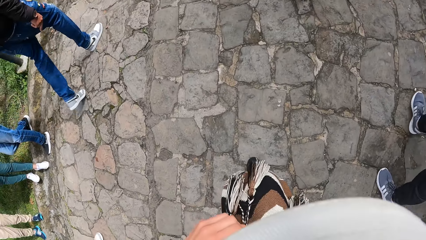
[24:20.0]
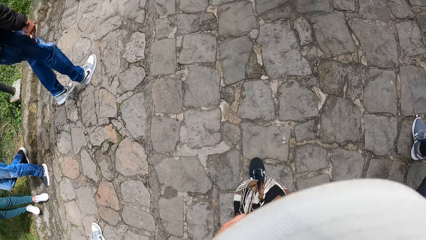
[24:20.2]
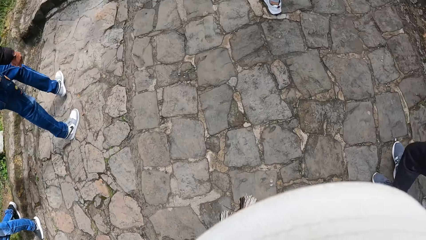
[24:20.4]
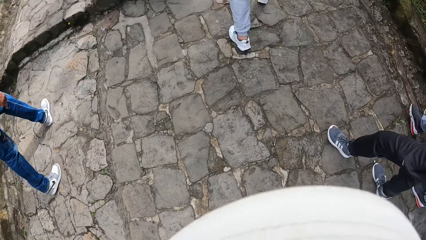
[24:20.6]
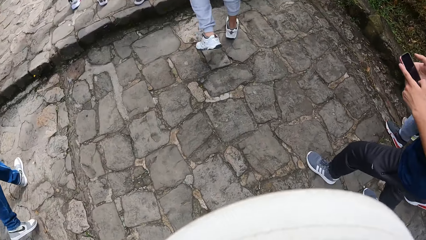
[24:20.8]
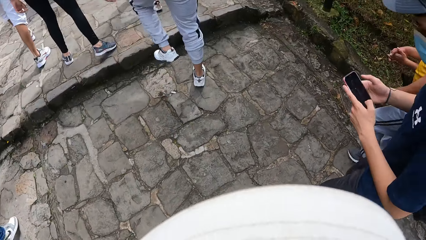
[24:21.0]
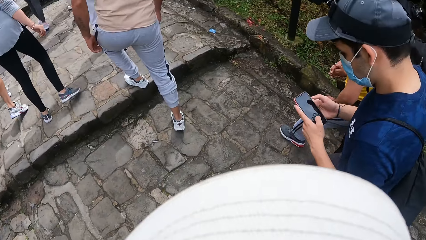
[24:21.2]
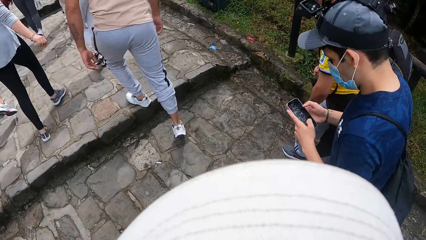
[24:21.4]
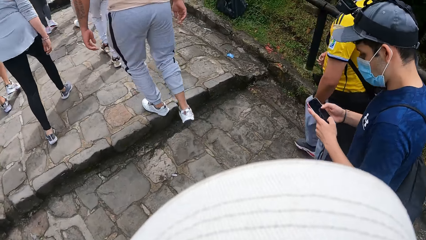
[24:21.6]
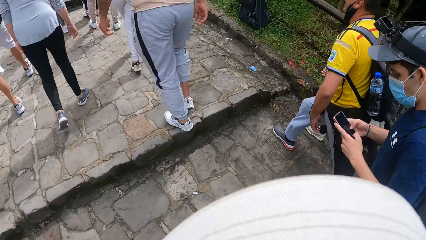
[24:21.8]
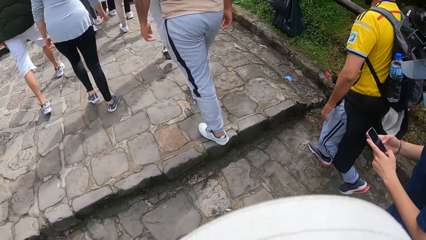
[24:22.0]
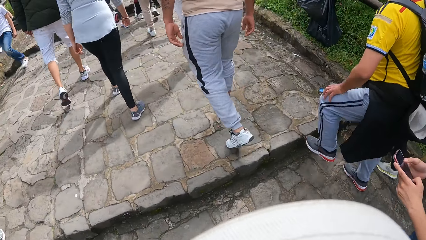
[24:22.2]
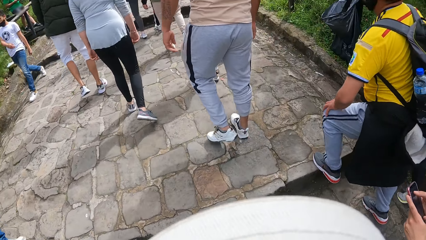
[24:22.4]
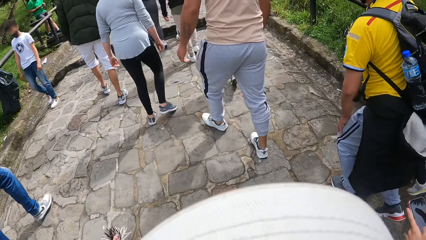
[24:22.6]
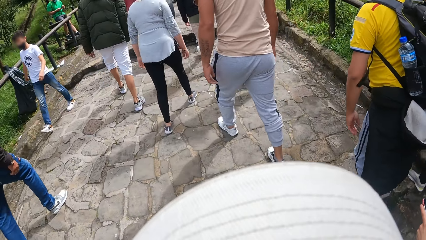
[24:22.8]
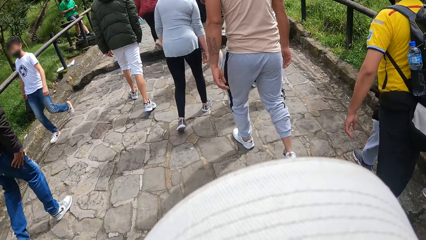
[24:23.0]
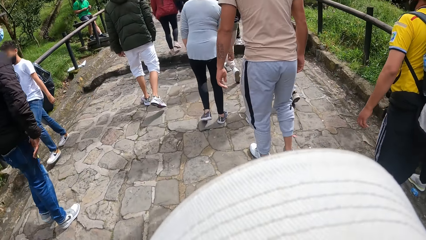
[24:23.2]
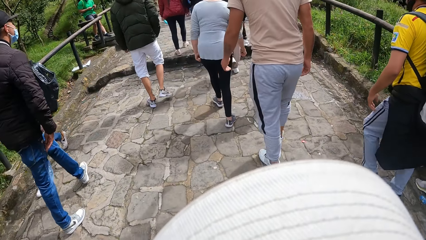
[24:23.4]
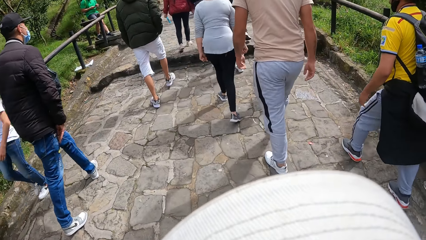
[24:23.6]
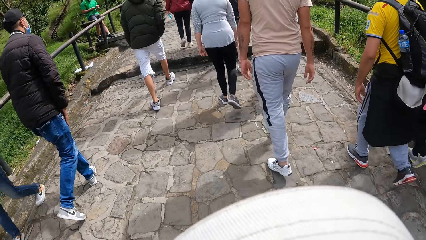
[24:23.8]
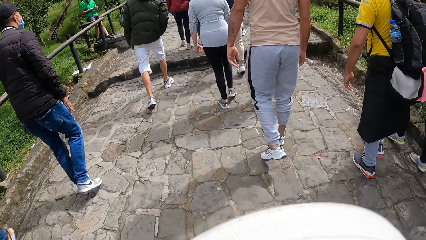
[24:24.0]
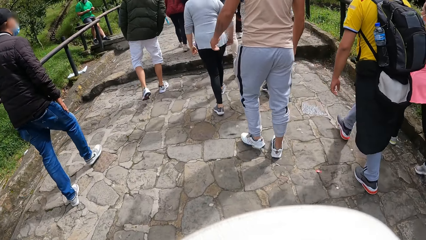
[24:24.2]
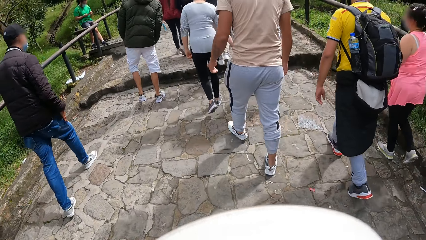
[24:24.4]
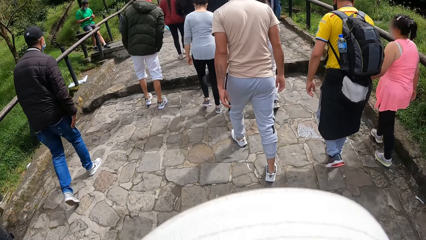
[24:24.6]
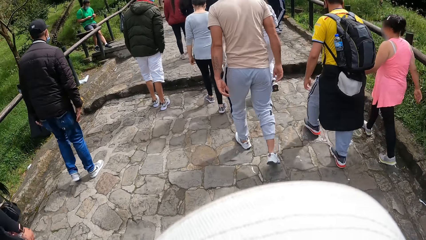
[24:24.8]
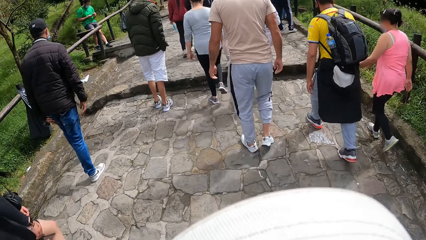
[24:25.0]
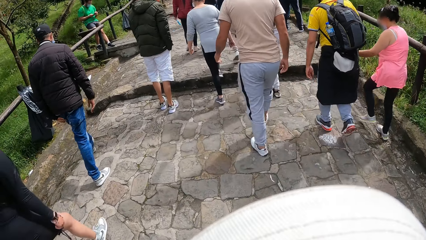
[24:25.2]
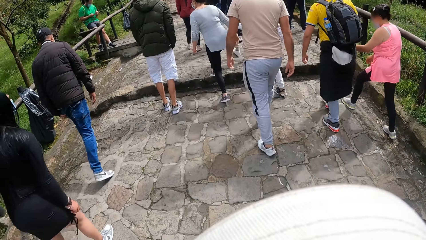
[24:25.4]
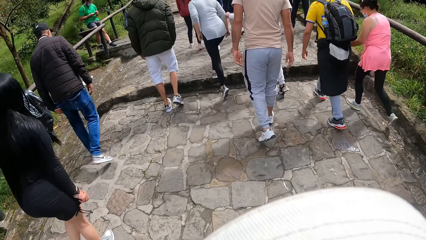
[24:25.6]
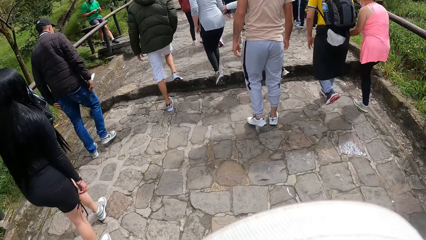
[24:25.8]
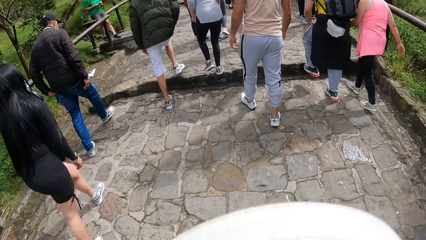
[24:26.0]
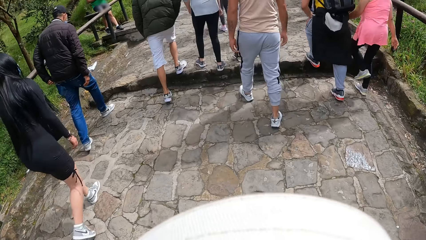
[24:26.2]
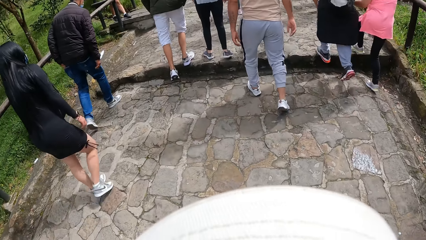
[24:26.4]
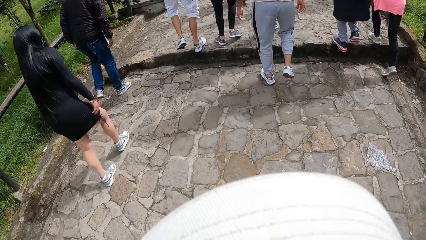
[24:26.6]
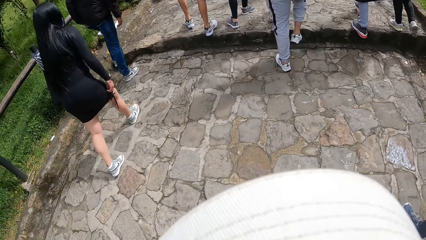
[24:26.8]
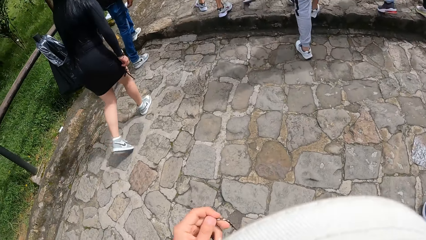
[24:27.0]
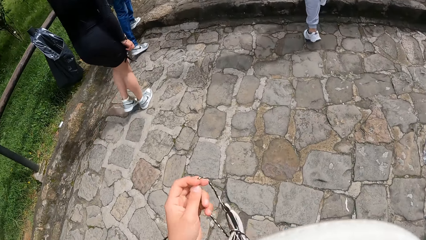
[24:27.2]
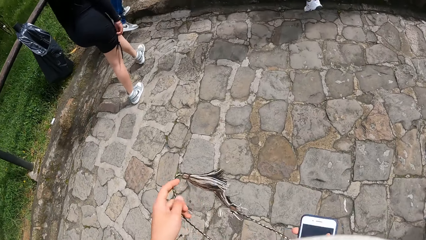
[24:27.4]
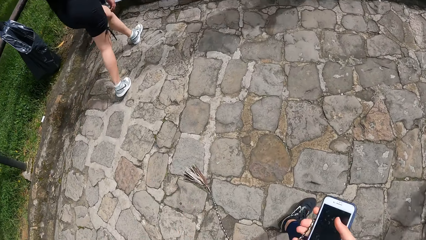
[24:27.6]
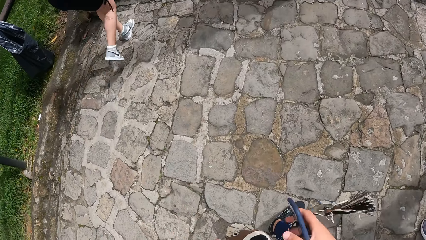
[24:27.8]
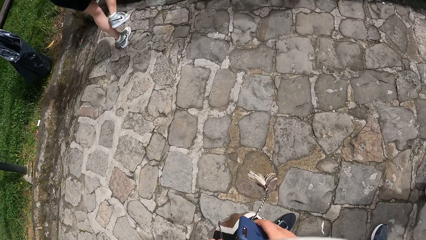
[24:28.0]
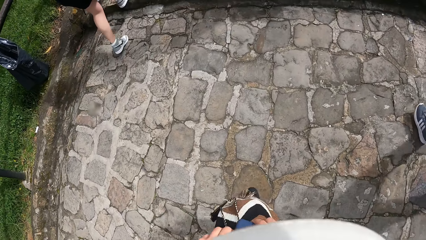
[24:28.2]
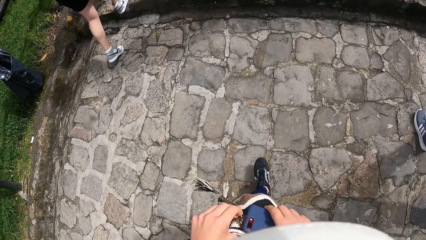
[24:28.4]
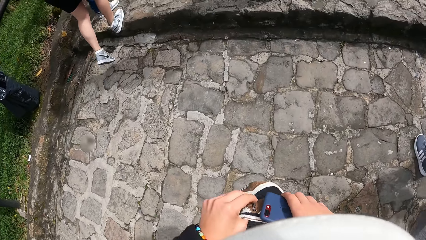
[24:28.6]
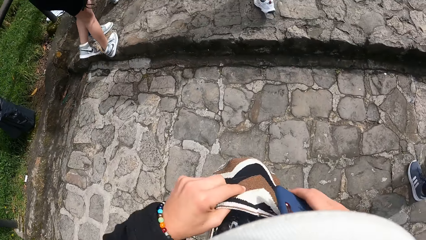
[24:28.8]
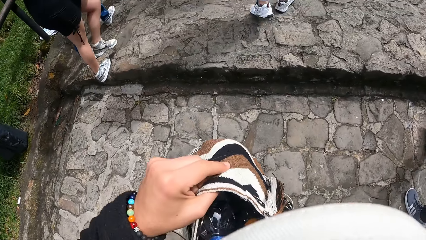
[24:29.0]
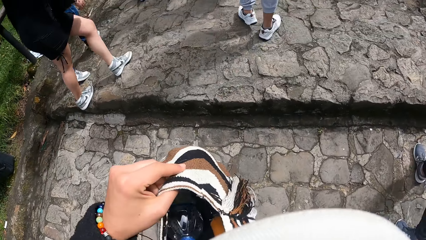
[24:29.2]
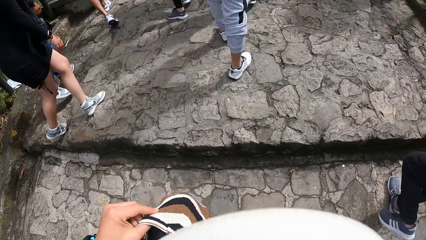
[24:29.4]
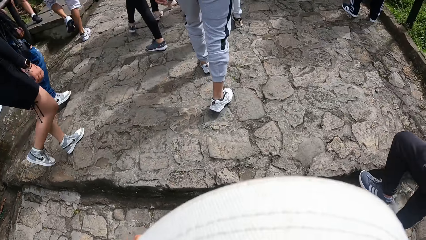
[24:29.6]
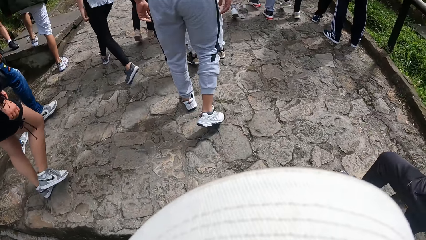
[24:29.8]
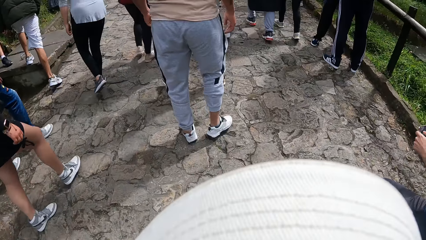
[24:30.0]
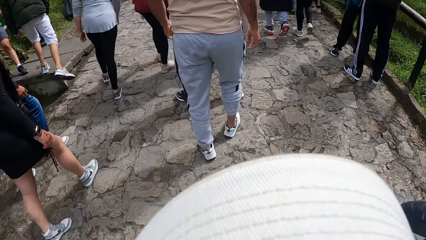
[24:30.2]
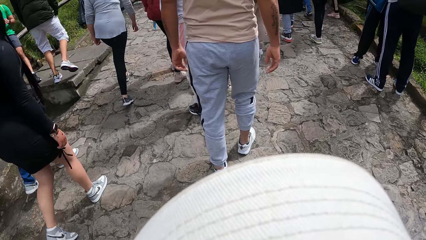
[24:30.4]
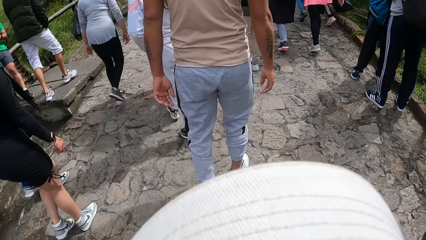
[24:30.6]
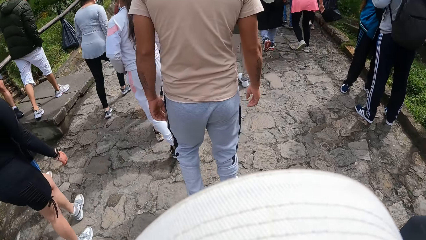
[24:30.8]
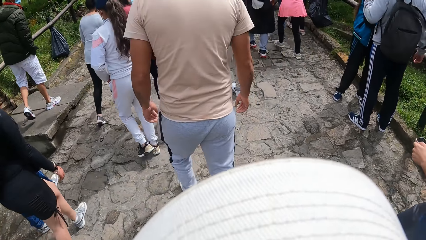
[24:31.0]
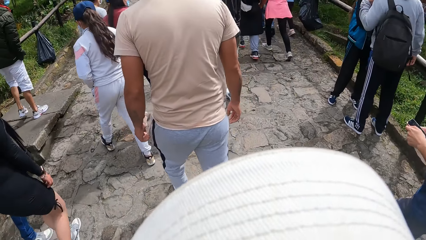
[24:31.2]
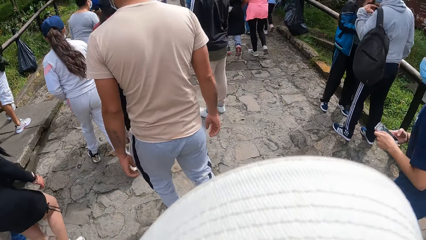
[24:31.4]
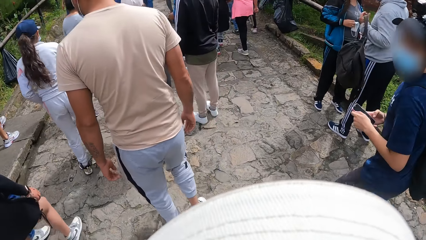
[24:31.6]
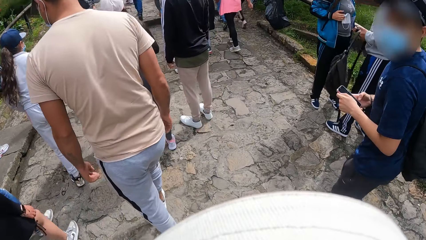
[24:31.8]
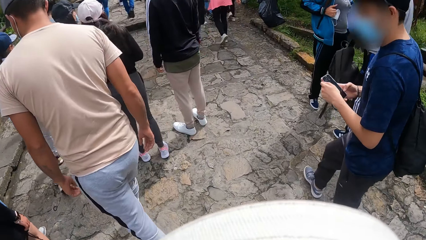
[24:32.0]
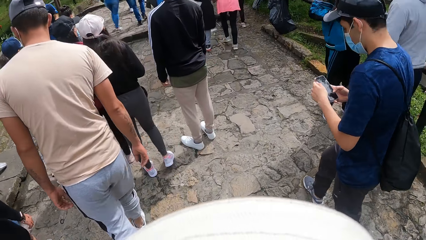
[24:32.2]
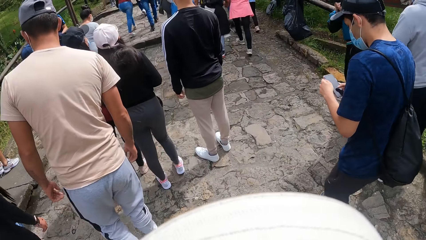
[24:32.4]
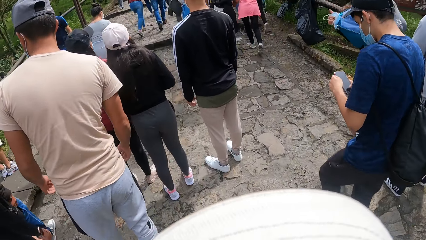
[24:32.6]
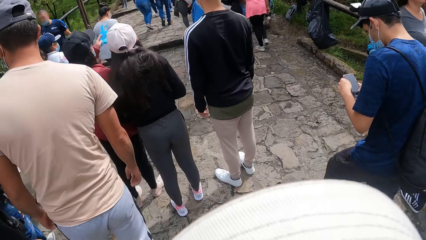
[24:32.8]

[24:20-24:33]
The man presses a phone with both his hands. The camera wearer opens a bag with both hands.

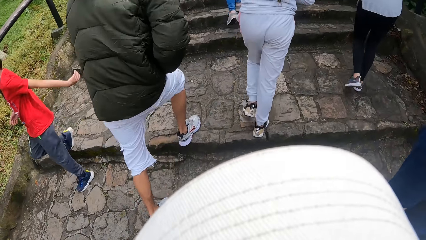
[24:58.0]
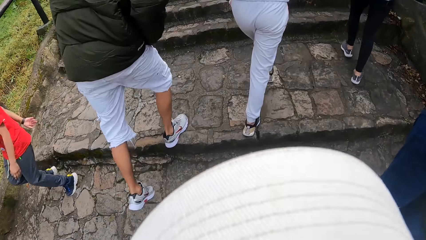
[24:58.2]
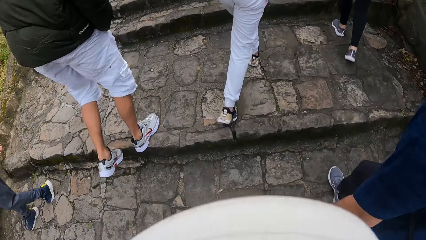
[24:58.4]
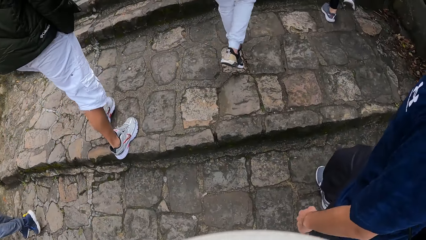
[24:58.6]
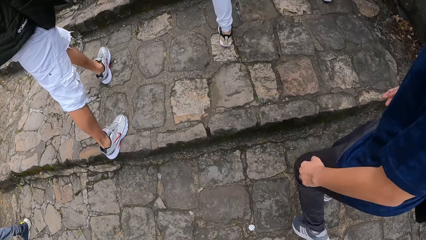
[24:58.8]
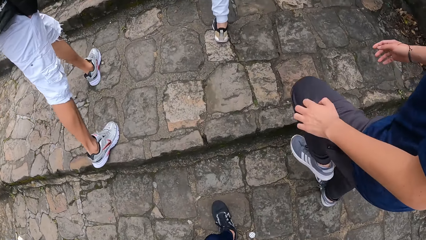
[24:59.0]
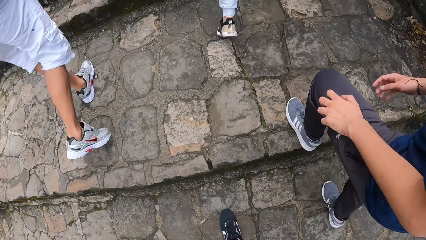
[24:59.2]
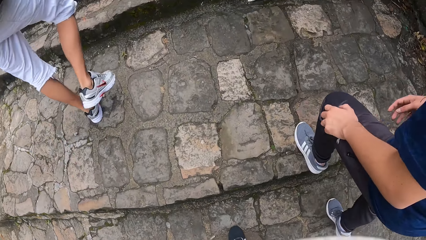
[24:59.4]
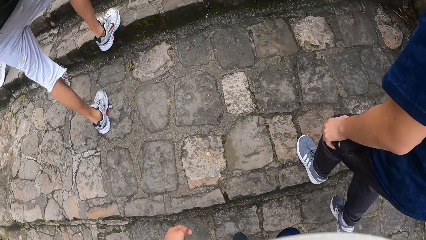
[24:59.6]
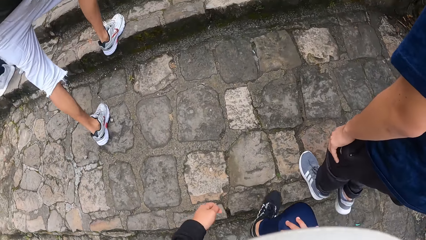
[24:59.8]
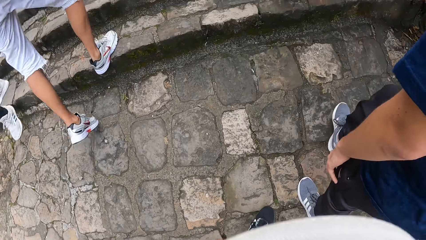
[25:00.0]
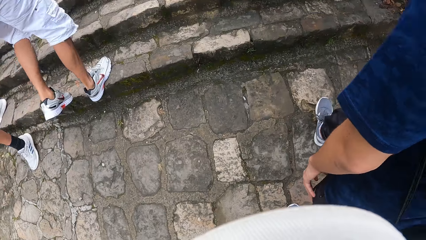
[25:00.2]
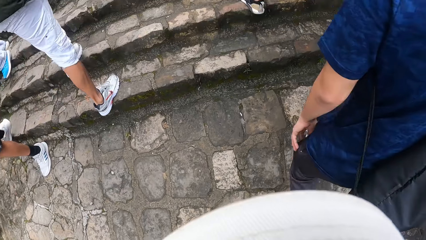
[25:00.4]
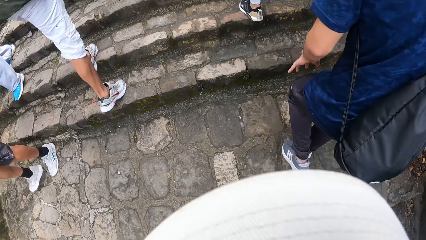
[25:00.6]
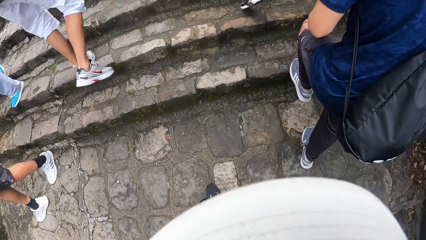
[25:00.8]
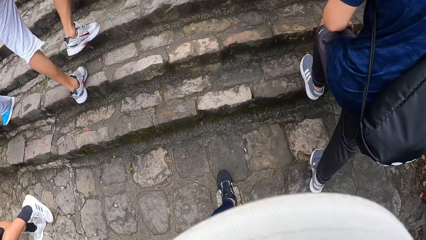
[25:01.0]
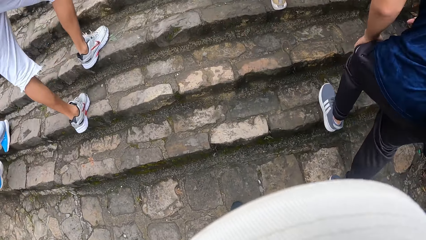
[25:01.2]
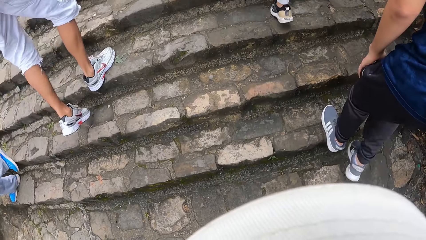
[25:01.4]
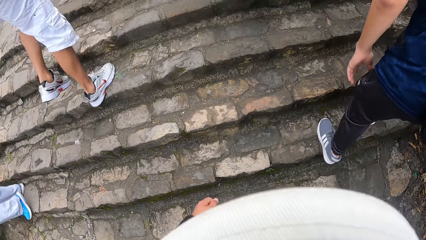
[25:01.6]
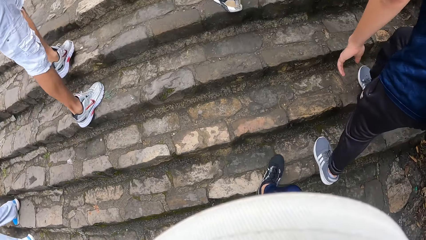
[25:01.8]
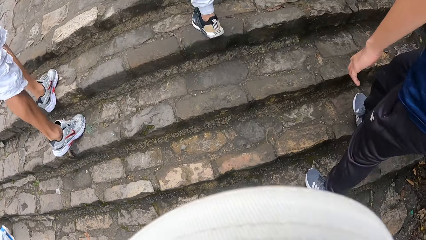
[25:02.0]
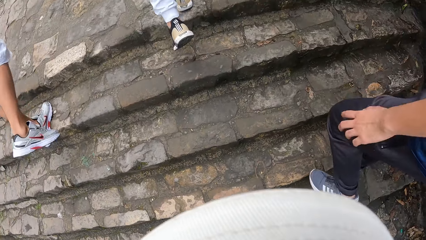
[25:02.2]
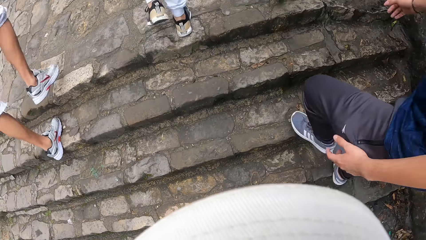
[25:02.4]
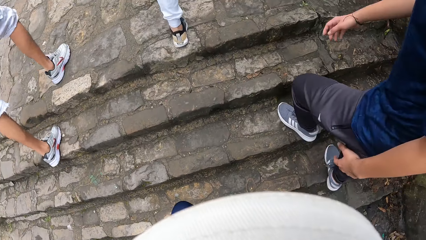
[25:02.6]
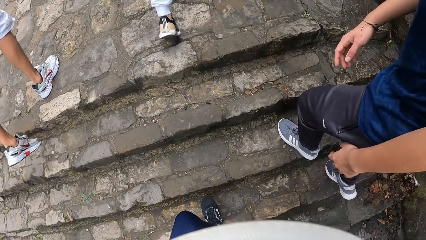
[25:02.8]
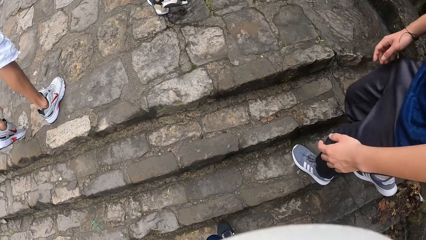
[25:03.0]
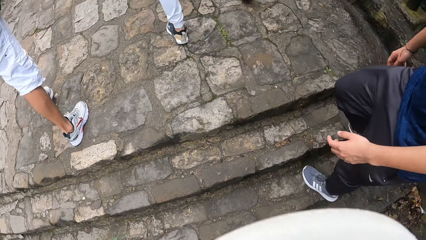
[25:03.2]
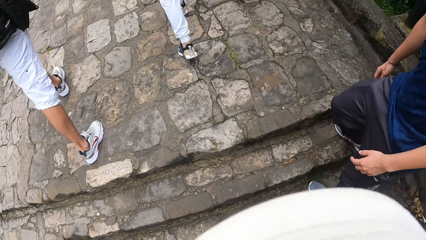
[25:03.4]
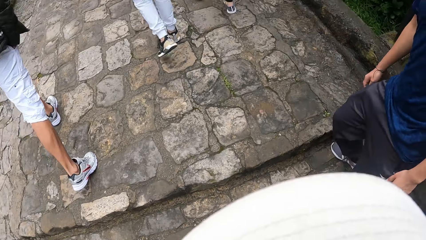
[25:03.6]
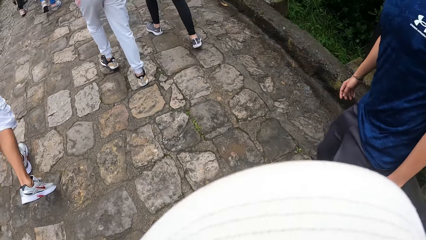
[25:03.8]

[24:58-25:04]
The camera wearer walks up the pavement. The man climbs the stairs up. The camera wearer climbs the stairs up.
